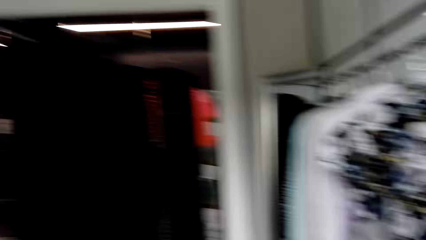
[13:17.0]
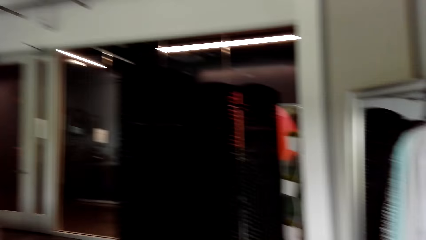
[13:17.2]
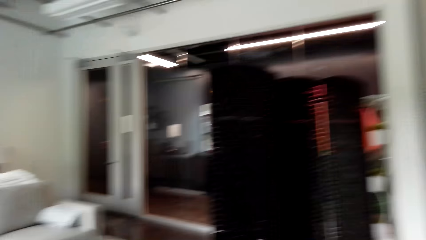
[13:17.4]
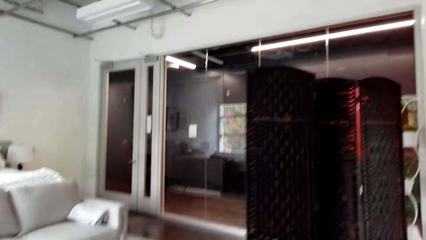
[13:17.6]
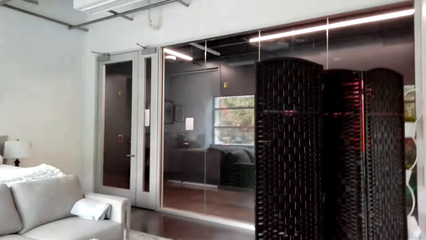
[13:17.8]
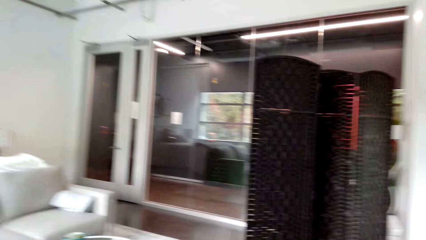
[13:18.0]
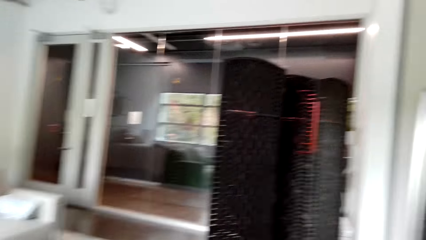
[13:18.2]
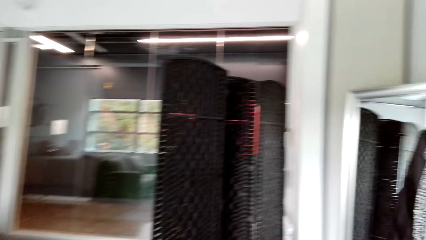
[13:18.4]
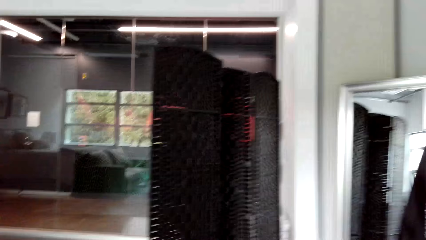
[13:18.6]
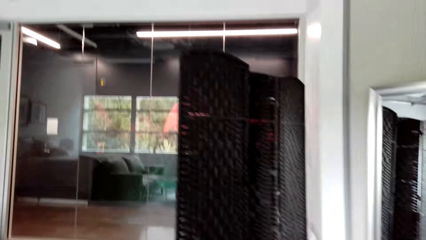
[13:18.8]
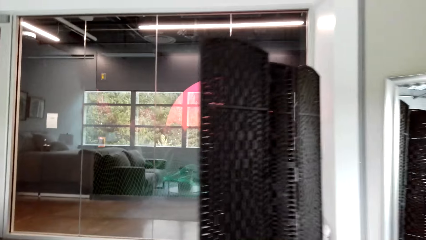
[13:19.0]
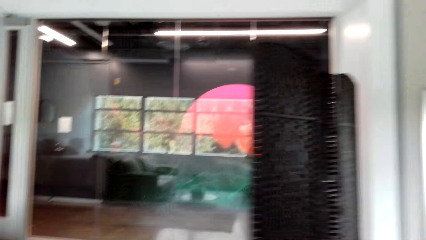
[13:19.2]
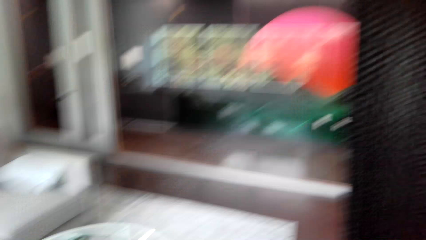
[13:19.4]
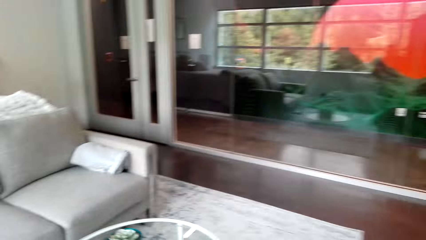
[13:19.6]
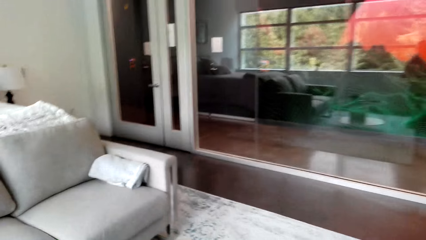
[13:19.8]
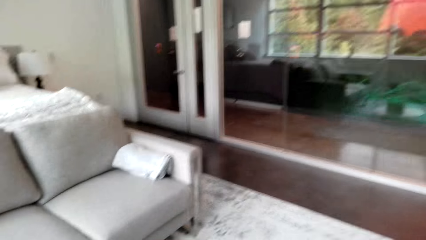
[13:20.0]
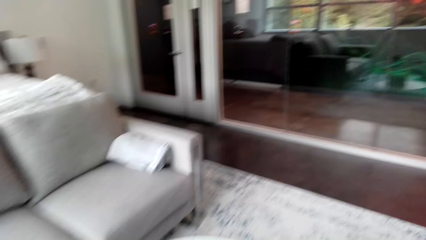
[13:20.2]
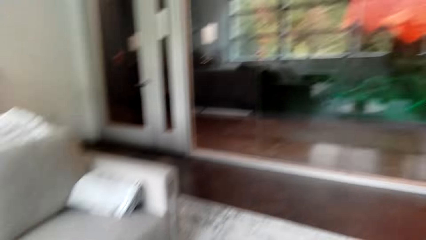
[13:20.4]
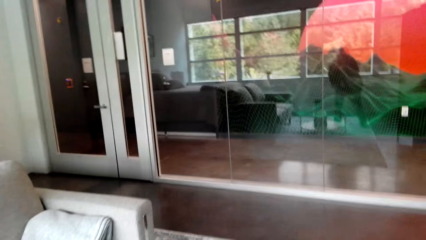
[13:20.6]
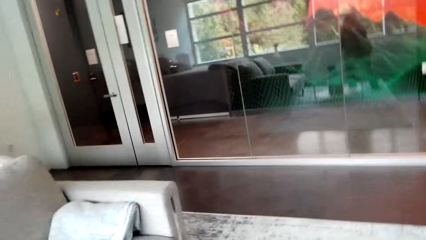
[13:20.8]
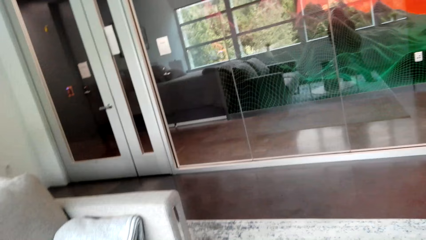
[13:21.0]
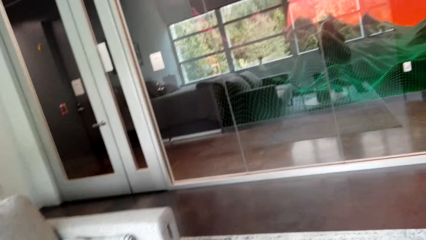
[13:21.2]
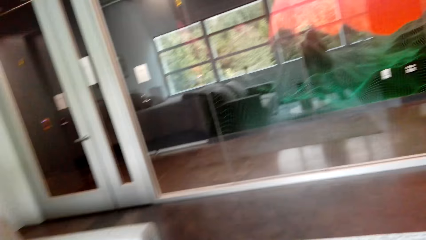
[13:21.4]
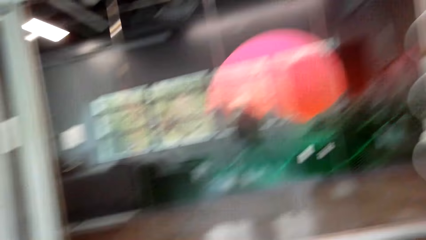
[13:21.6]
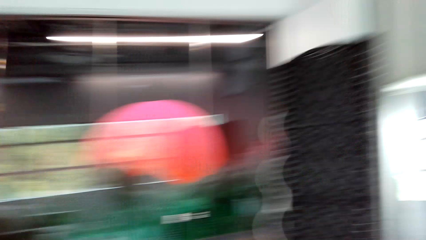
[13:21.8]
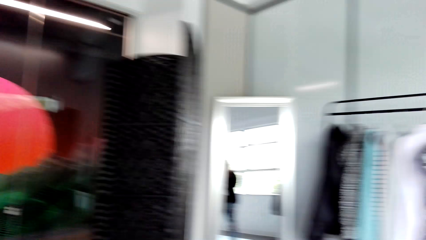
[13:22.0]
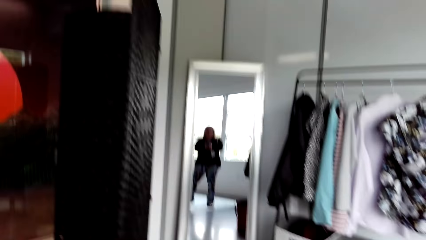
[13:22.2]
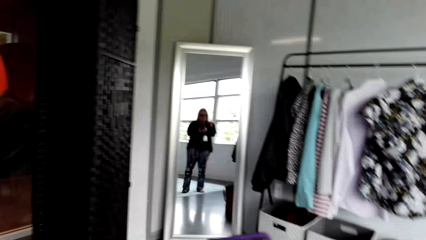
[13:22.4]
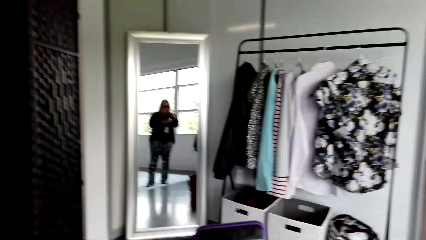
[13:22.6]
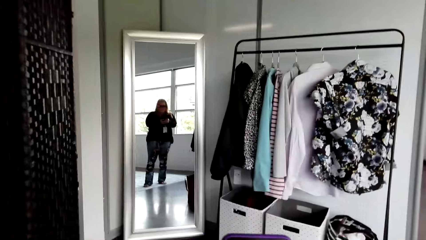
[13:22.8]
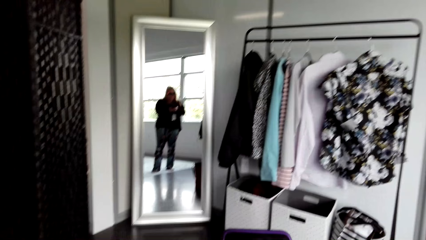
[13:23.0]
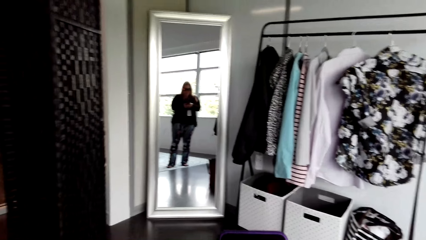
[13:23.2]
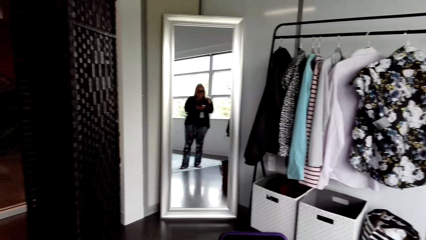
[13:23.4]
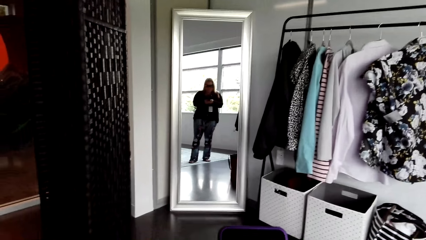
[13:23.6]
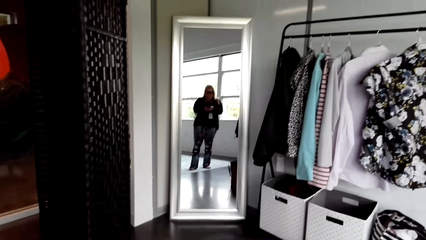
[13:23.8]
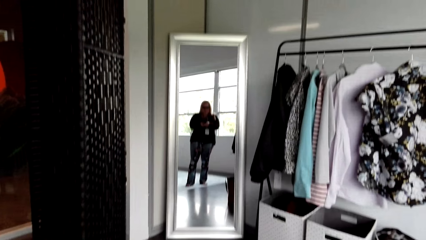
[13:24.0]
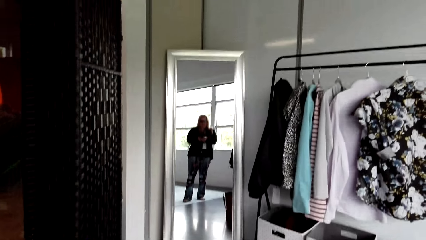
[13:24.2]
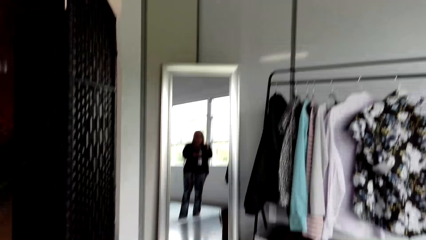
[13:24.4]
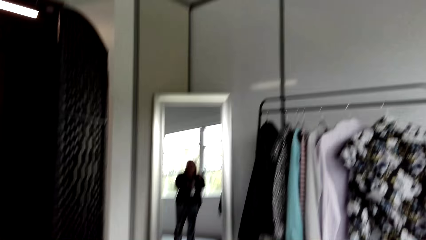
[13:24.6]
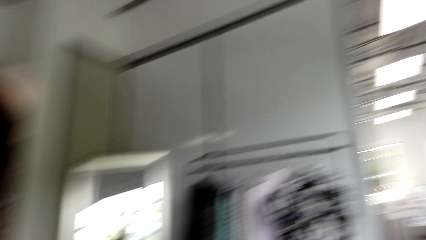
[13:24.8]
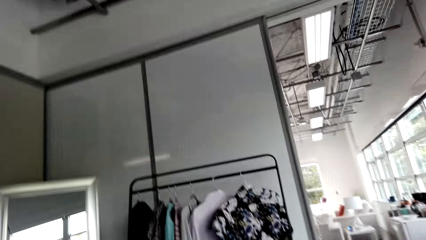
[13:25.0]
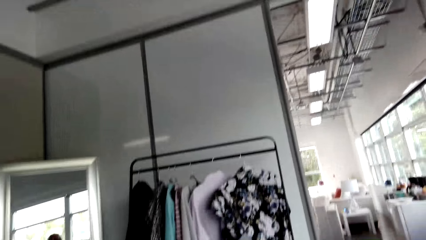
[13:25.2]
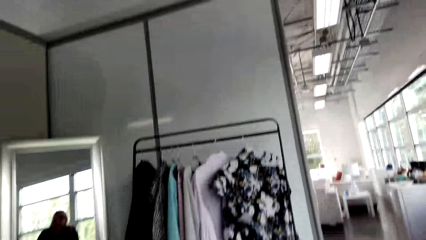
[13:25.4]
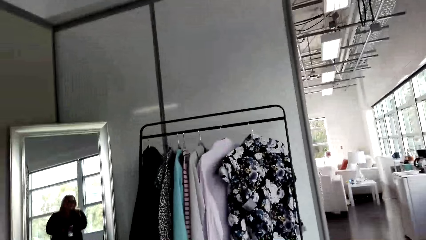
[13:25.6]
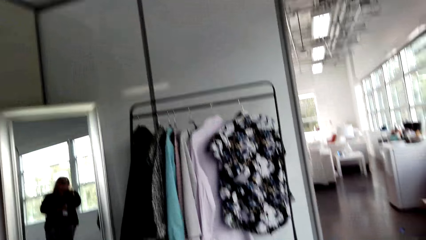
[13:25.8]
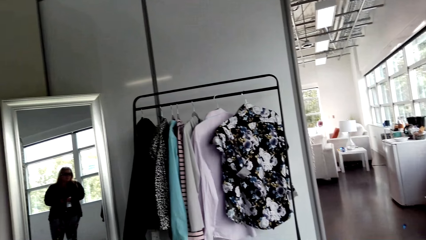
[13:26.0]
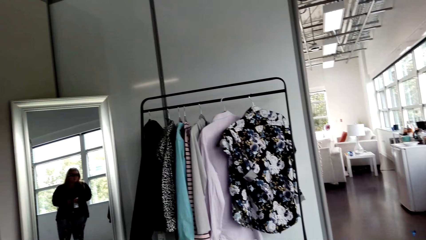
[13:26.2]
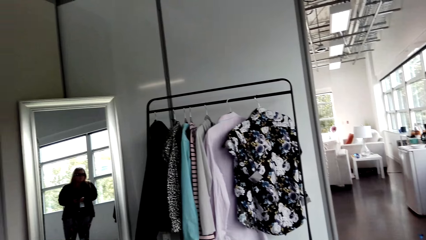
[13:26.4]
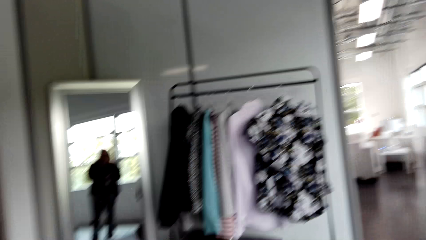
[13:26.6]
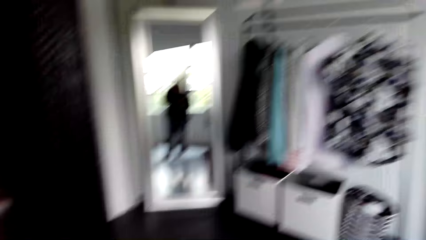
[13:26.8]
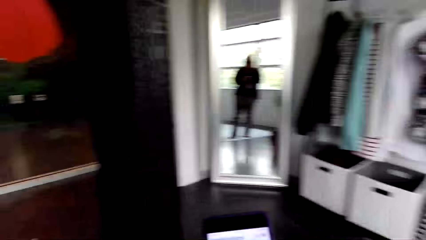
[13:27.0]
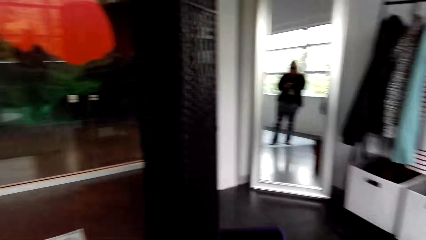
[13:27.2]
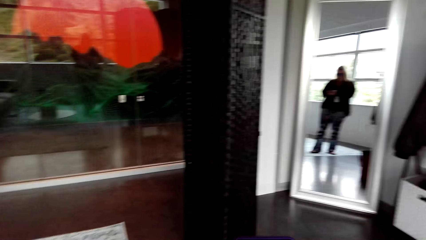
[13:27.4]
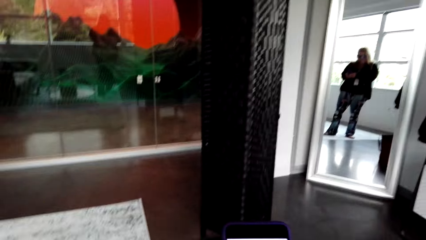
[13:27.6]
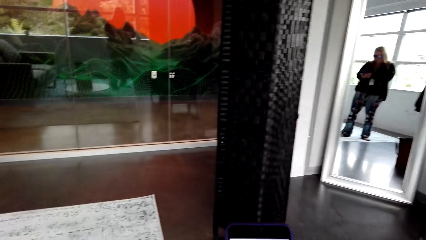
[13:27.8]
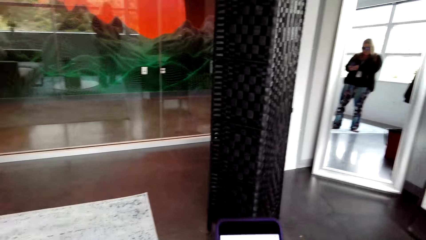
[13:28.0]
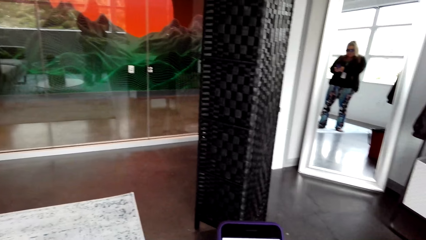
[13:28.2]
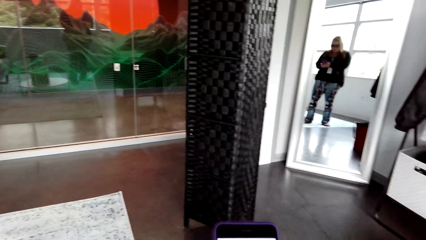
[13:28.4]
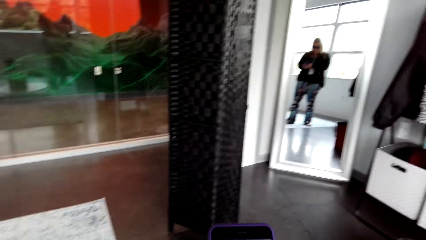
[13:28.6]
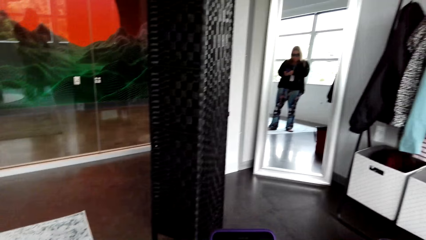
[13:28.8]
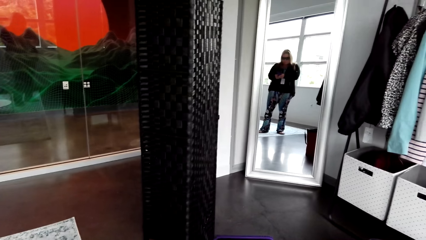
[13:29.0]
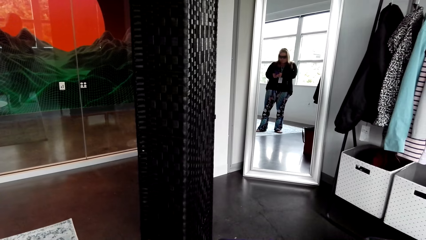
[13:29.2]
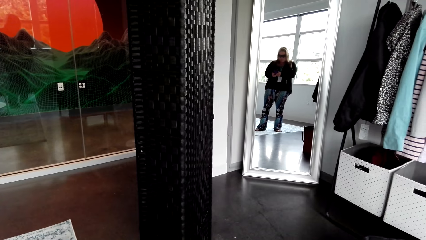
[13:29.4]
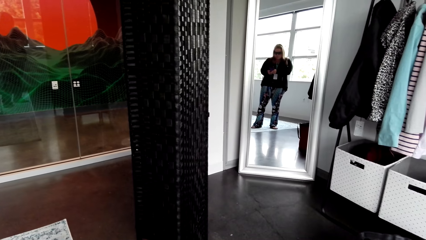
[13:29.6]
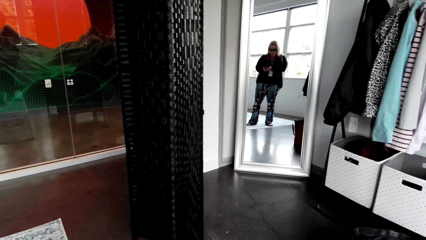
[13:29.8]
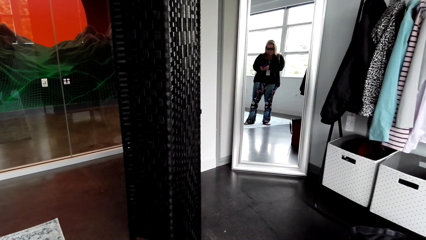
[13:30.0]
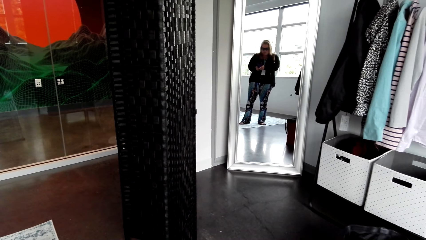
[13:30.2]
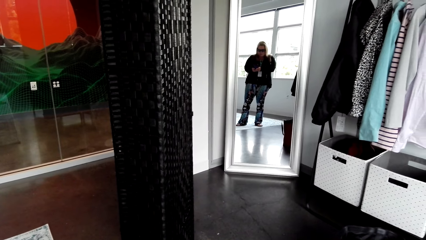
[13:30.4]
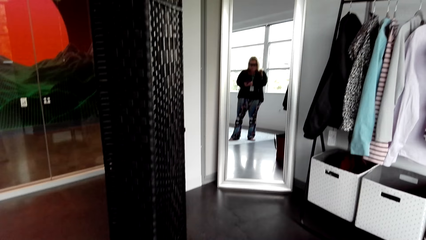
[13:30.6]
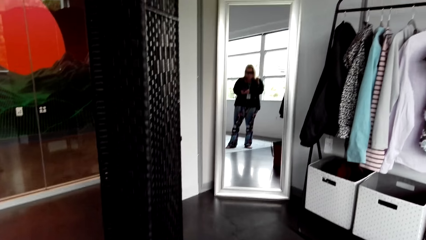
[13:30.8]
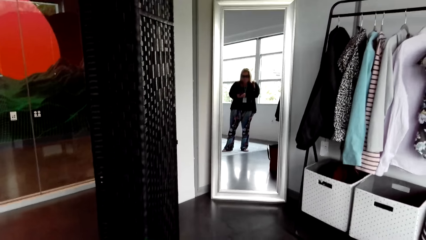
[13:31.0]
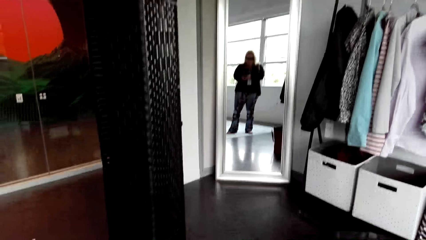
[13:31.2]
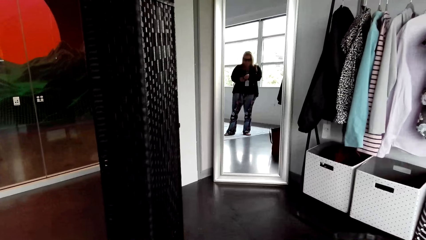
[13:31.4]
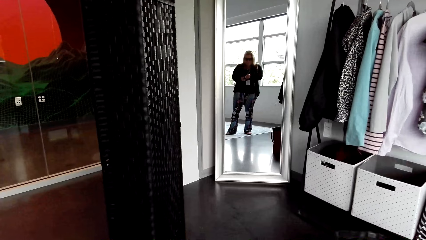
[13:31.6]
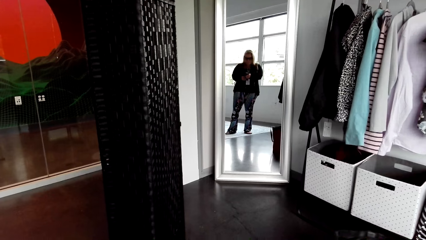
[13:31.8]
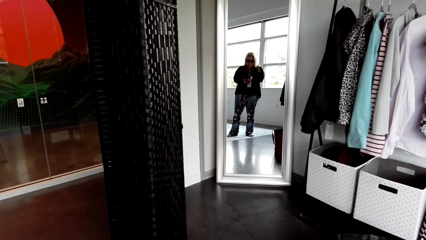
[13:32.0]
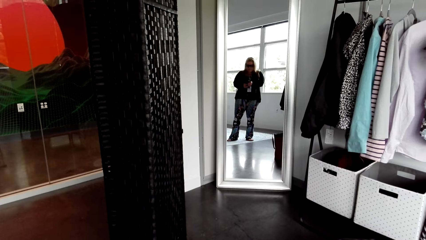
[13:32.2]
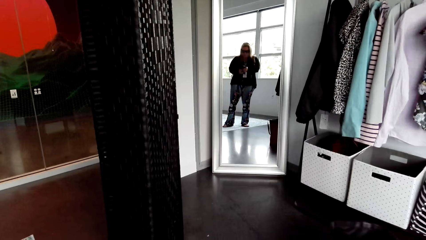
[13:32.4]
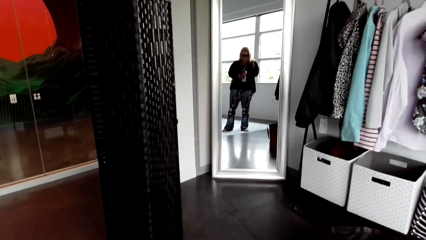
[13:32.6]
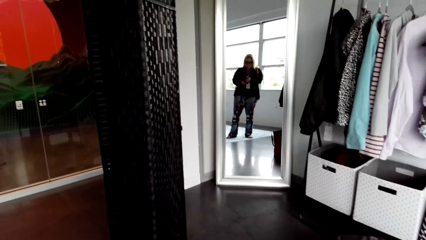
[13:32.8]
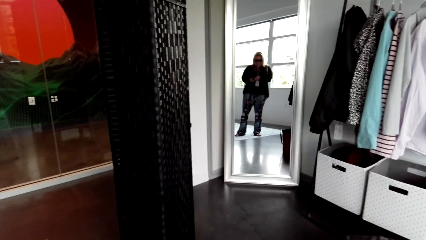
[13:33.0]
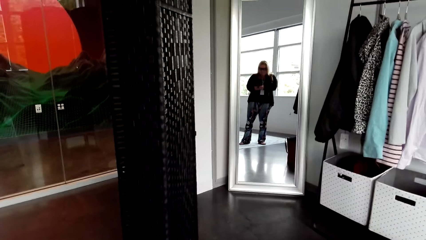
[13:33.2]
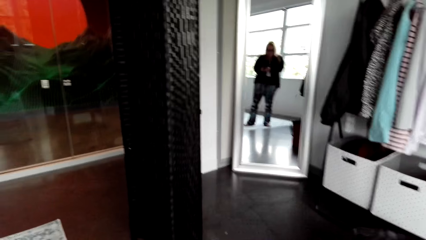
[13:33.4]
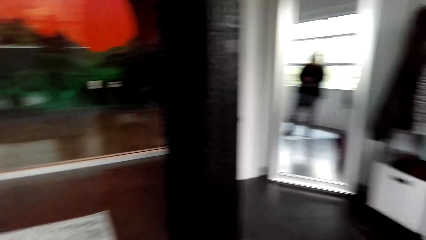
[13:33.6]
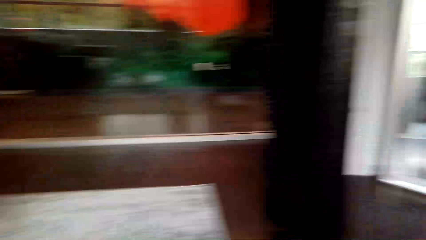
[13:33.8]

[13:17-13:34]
The camera wearer scrolls through the phone.
